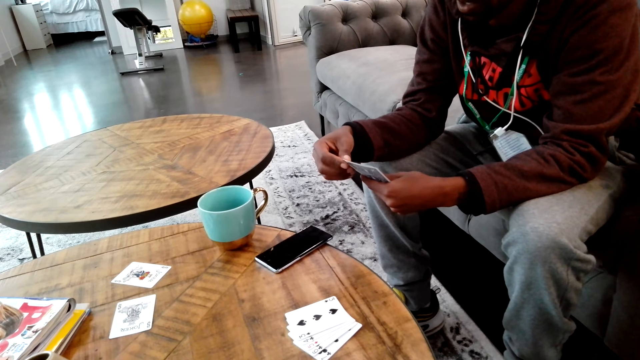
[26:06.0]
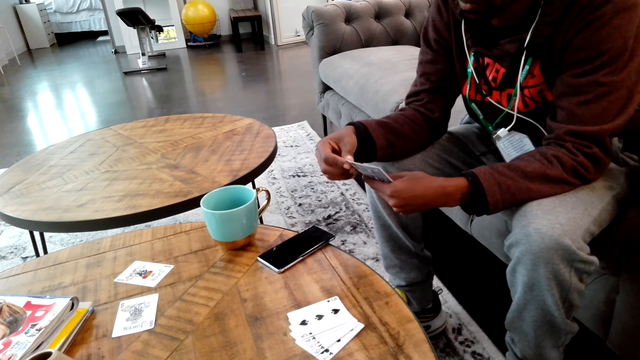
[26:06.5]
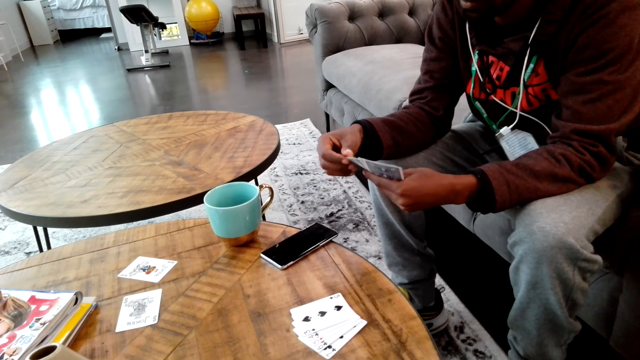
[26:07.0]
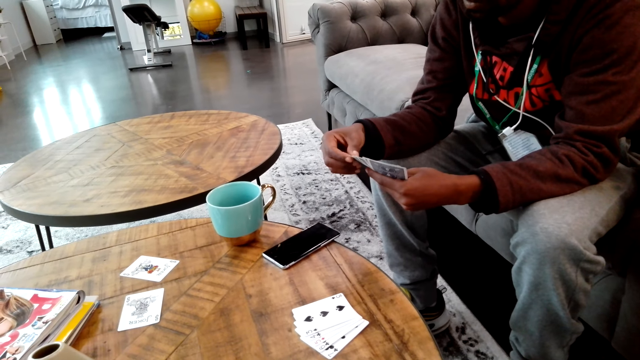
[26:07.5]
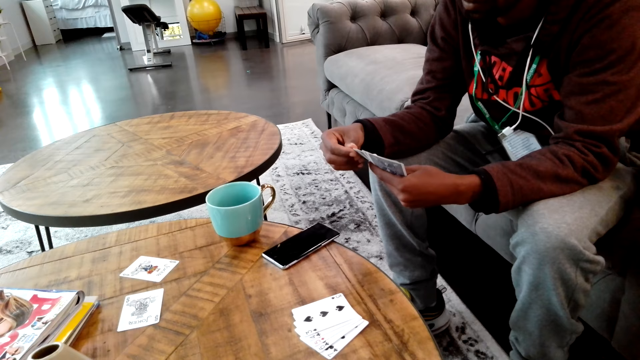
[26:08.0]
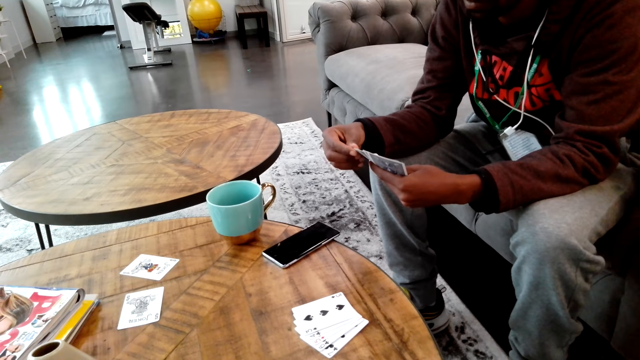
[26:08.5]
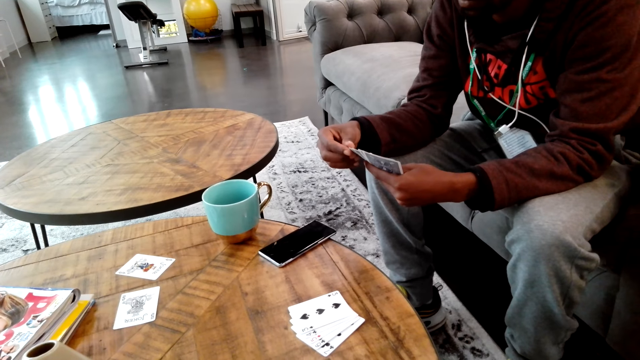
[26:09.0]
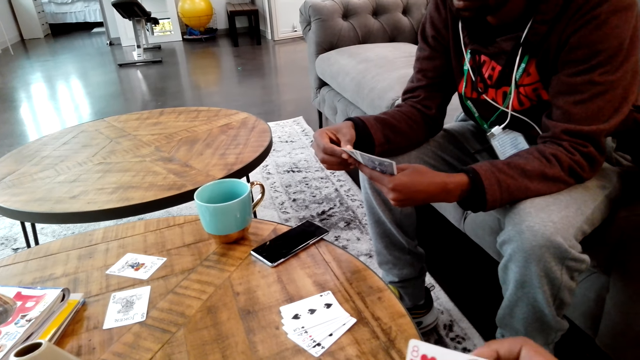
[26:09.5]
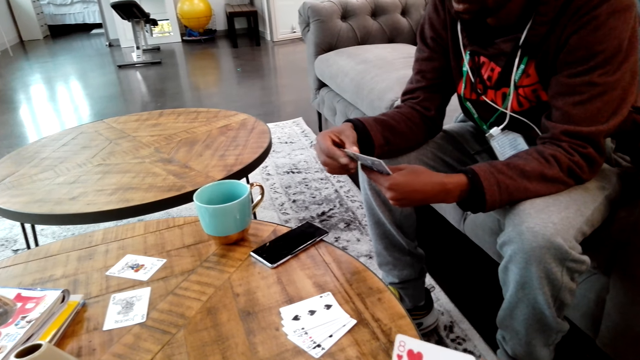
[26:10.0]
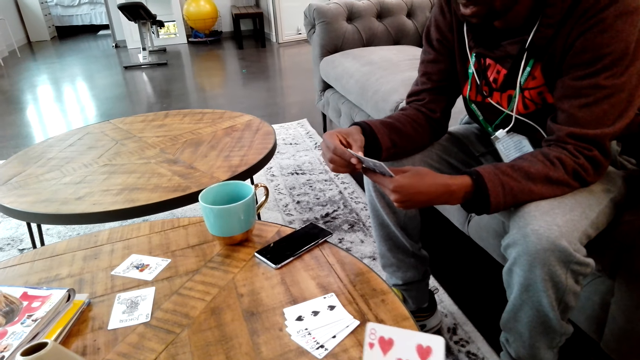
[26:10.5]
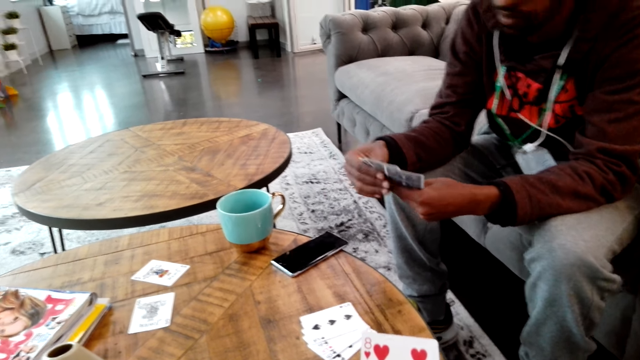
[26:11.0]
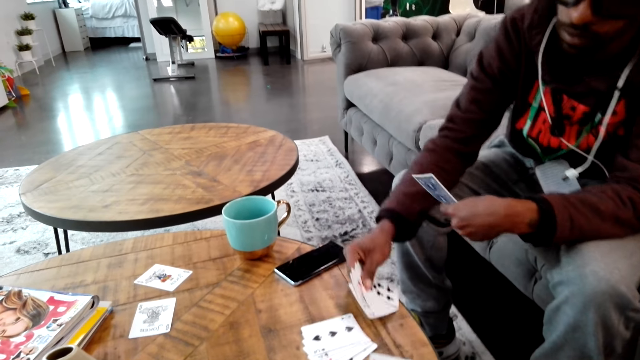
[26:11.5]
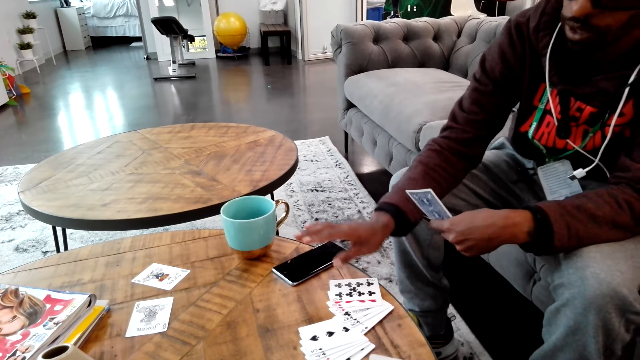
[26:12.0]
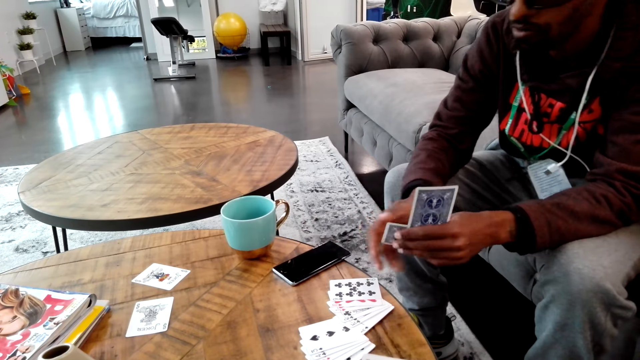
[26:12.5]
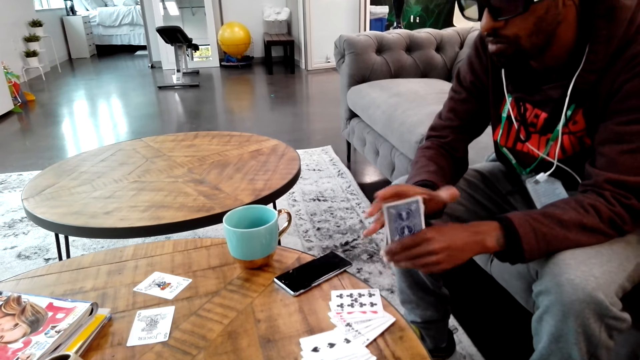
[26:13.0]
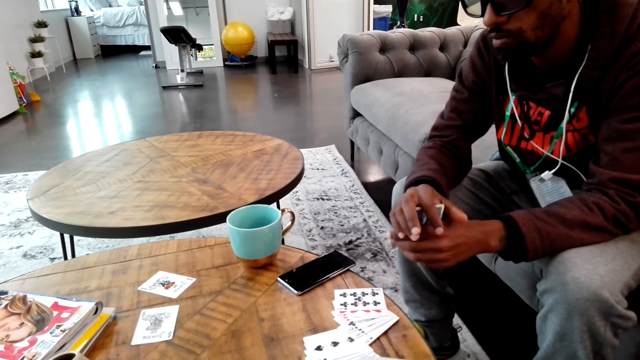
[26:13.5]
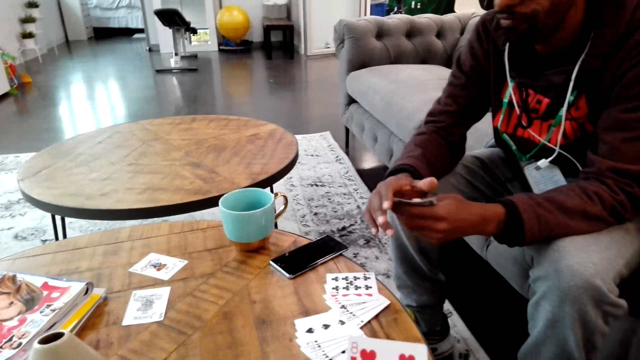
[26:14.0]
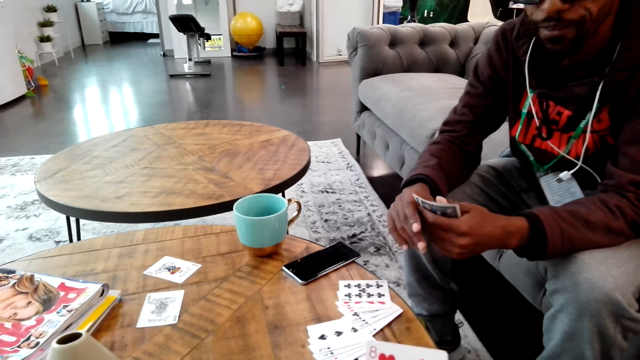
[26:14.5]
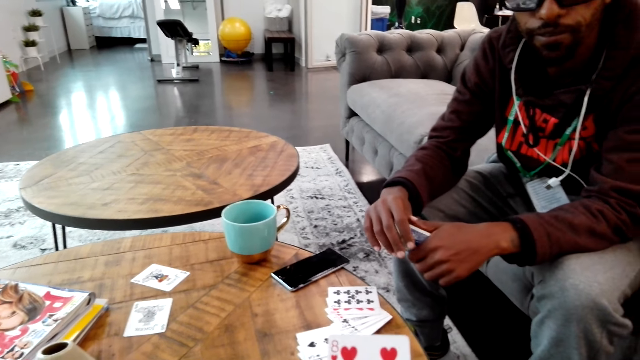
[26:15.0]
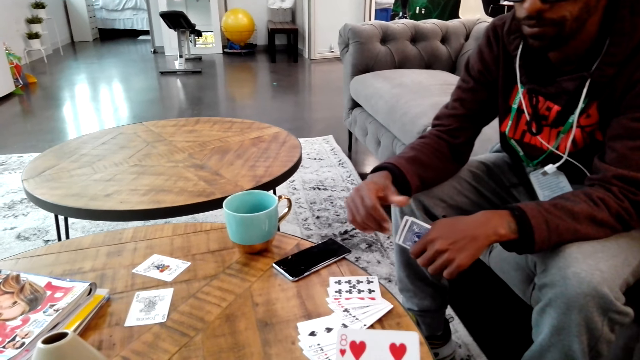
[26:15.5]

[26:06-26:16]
A man moves cards on the hands. The man plays game cards on the table. The man places a card on the table, adjusts the game cards in the hands, and holds the card on the hands.

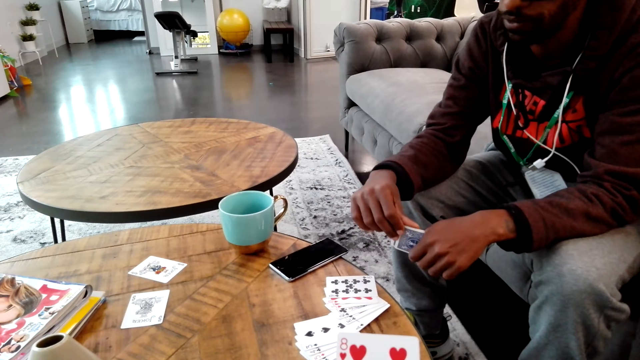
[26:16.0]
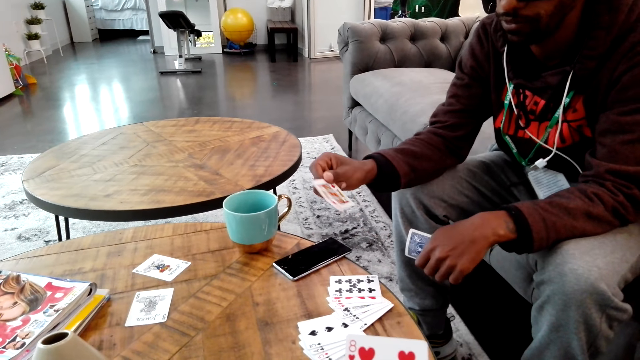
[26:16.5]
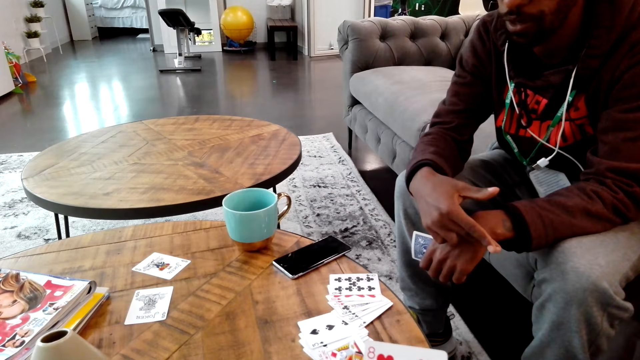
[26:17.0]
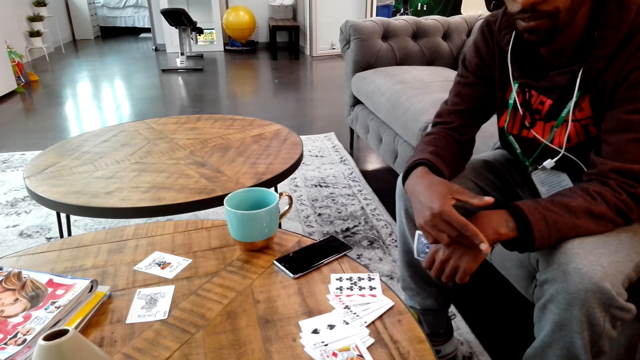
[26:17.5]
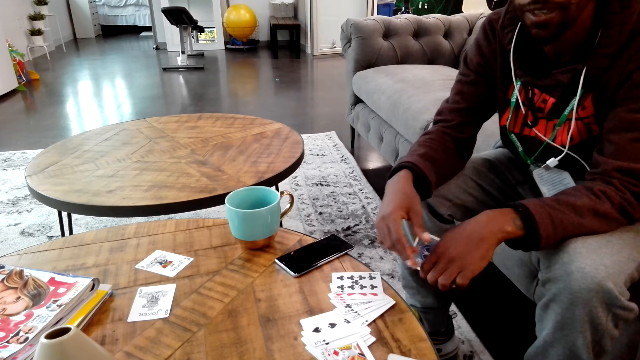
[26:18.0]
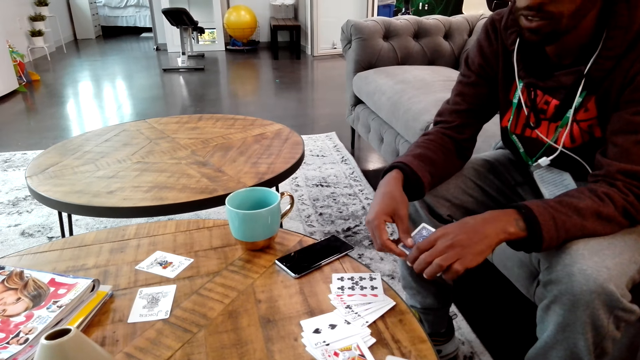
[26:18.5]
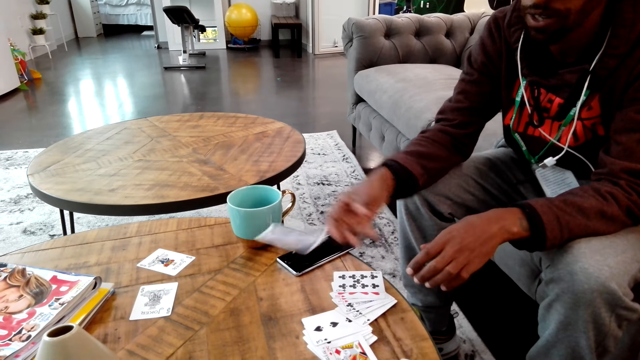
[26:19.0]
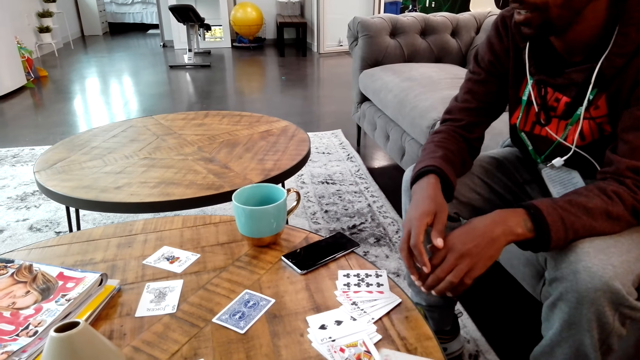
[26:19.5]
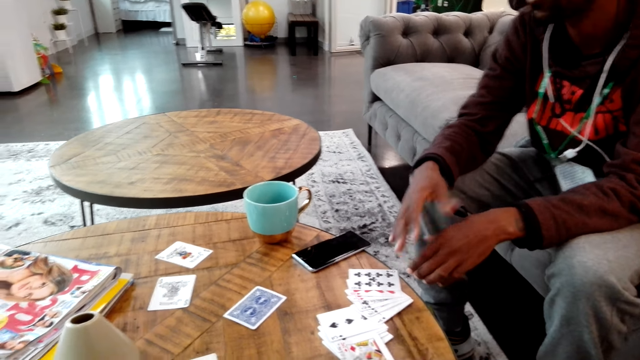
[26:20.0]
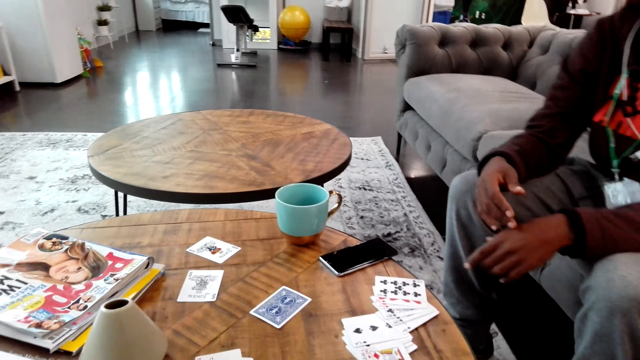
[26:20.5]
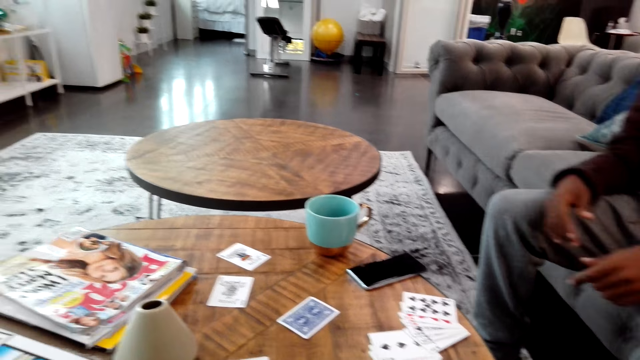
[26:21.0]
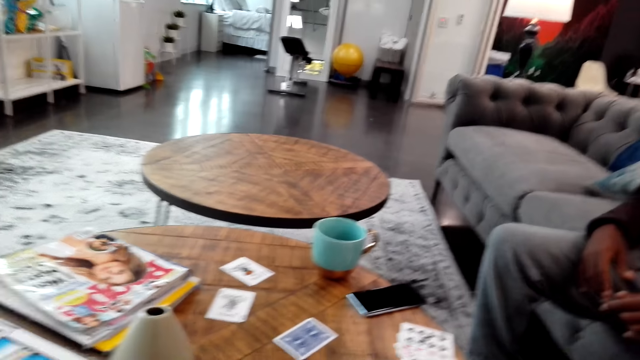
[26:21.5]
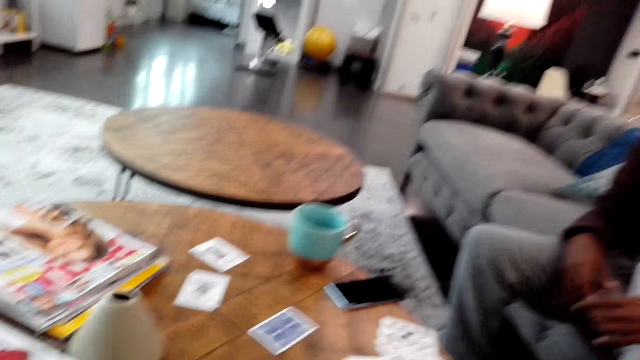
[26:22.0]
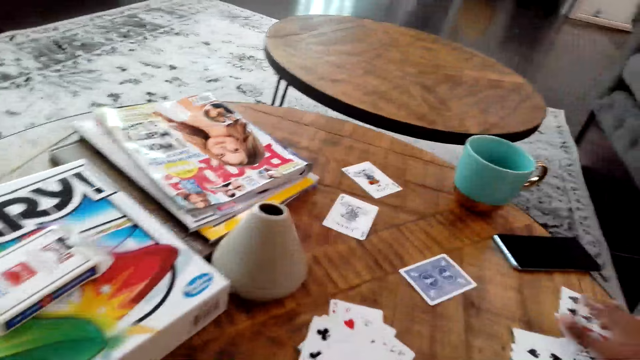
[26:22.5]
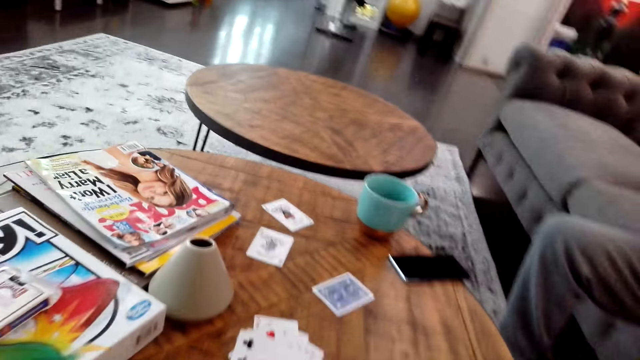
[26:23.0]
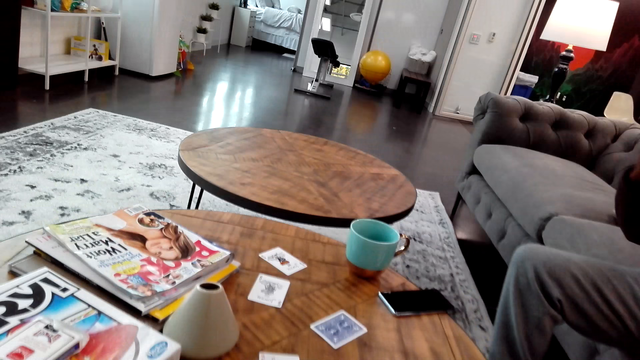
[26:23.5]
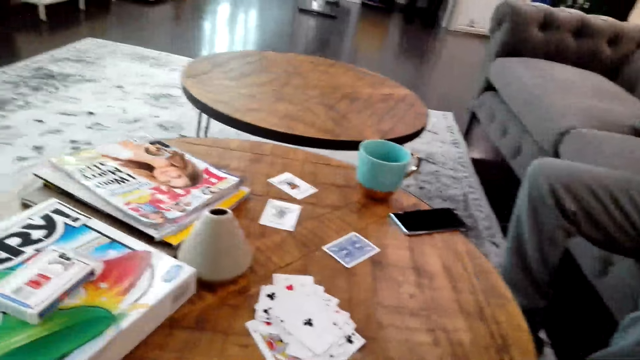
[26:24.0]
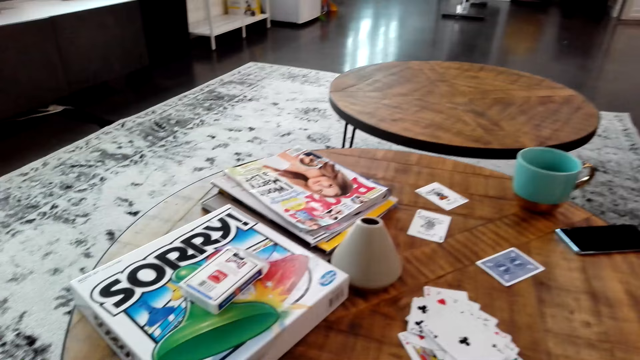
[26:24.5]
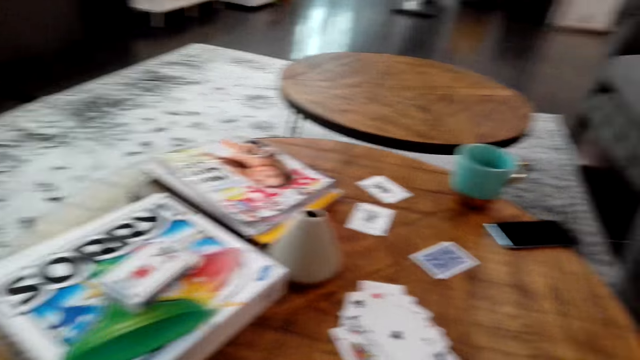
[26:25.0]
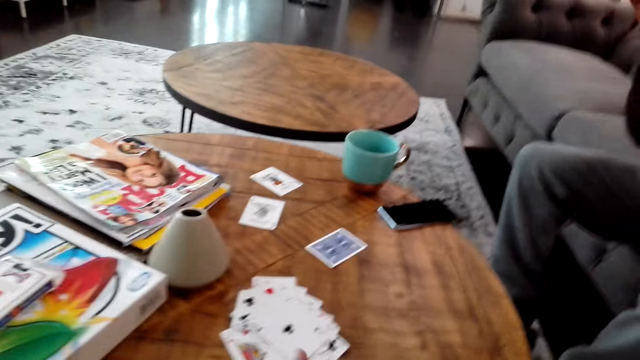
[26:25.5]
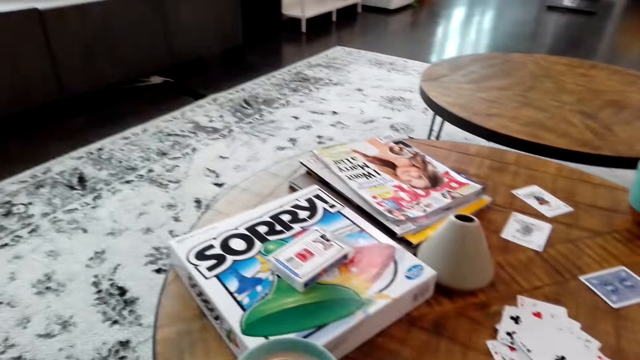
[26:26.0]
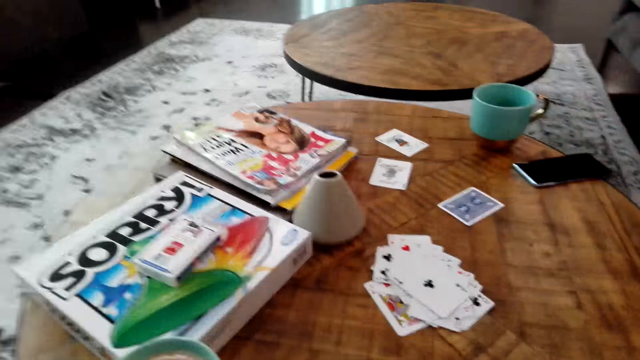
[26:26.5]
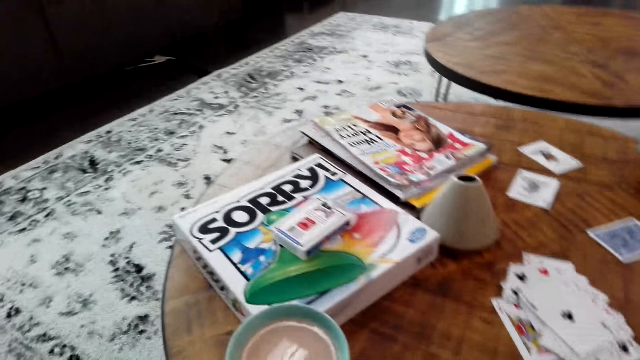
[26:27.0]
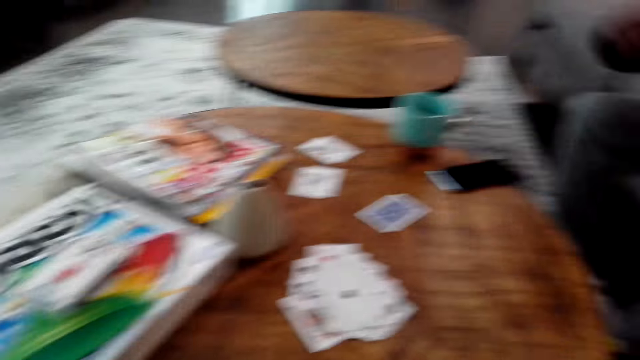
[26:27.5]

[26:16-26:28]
A man pulls a card from the hand. The man plays a game card on the table. The man places the card on the table. The man drops a game card on the table. The man places the card on the table. The man does something. The camera wearer collects cards from the table. They move a card on the table. They do something.
